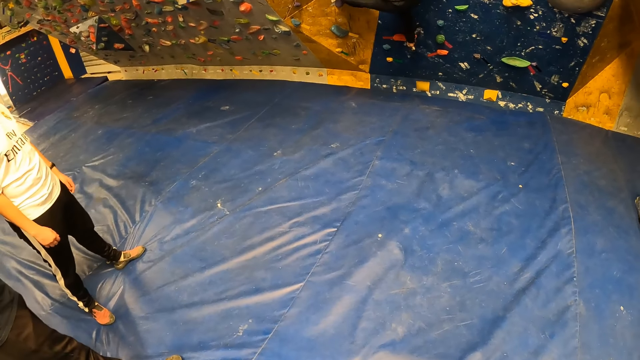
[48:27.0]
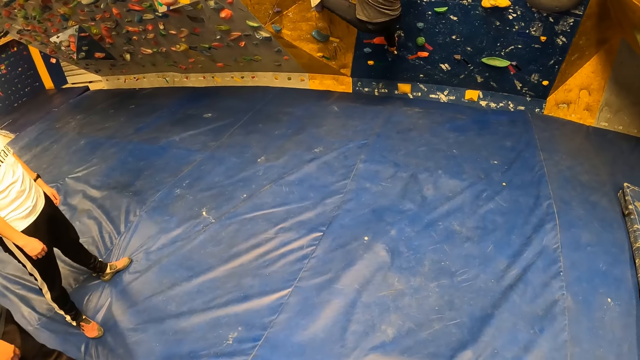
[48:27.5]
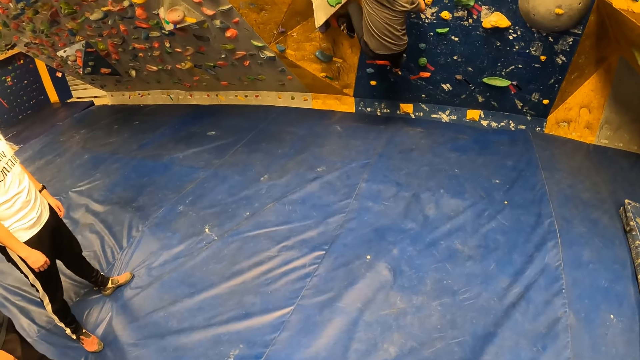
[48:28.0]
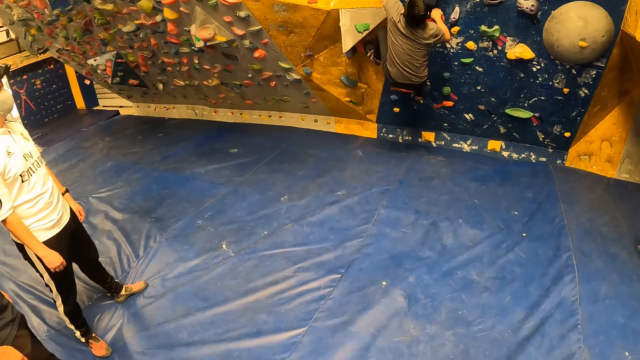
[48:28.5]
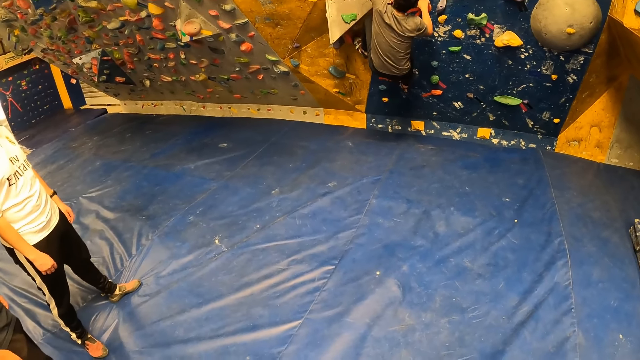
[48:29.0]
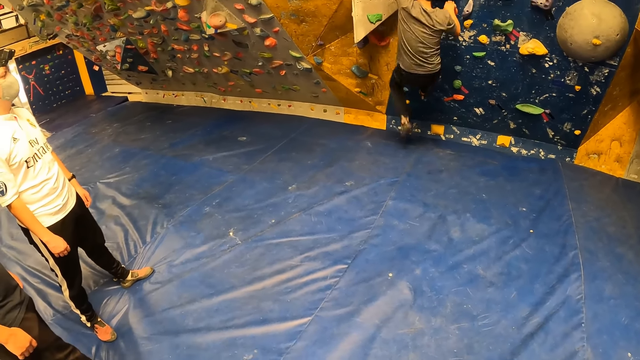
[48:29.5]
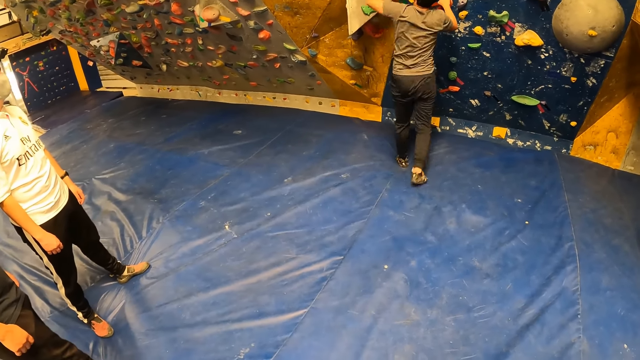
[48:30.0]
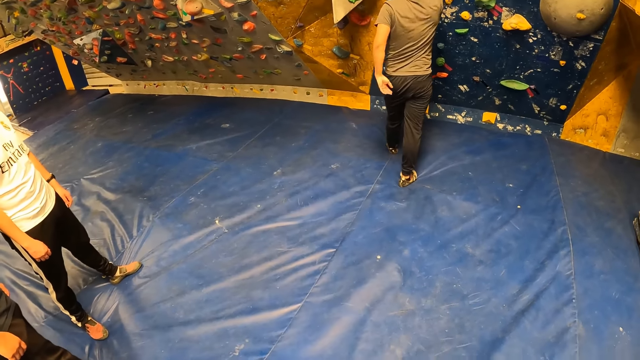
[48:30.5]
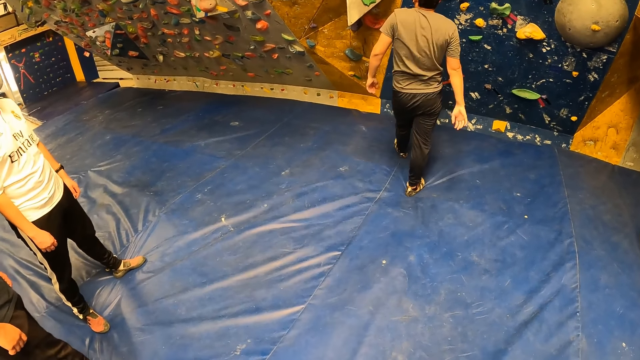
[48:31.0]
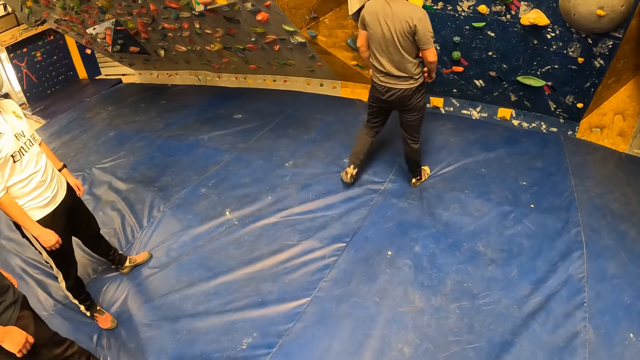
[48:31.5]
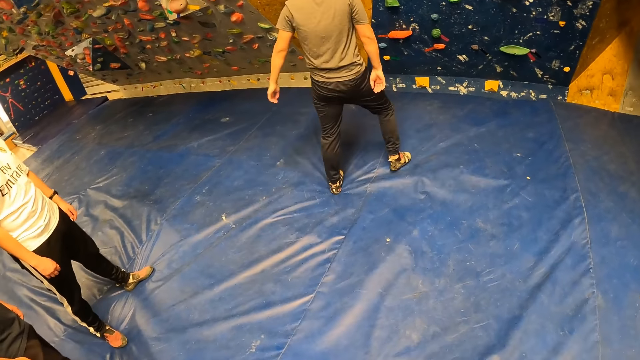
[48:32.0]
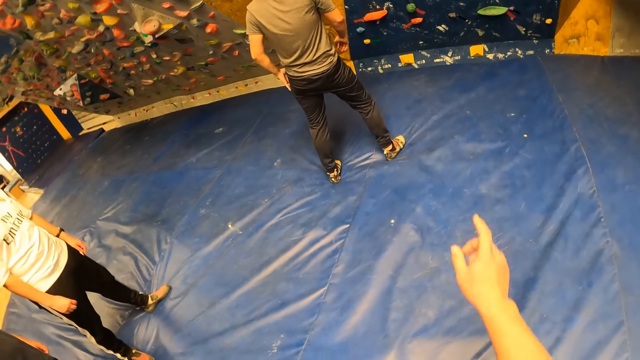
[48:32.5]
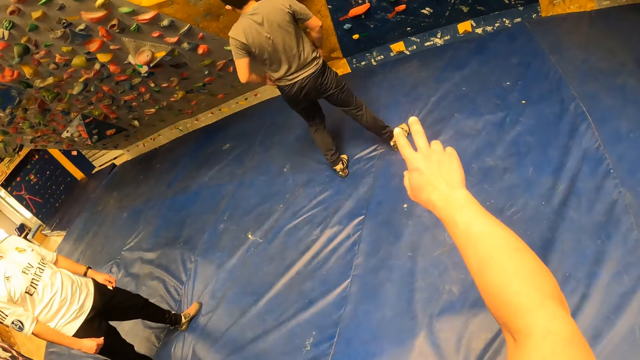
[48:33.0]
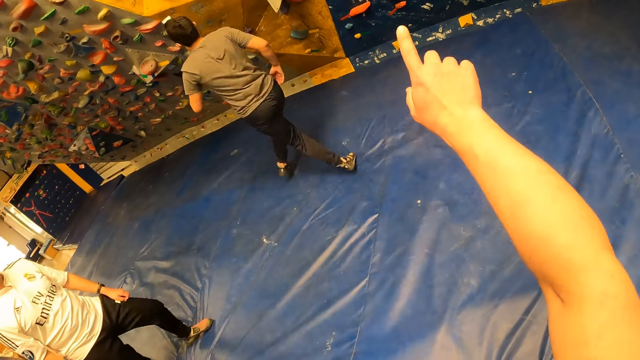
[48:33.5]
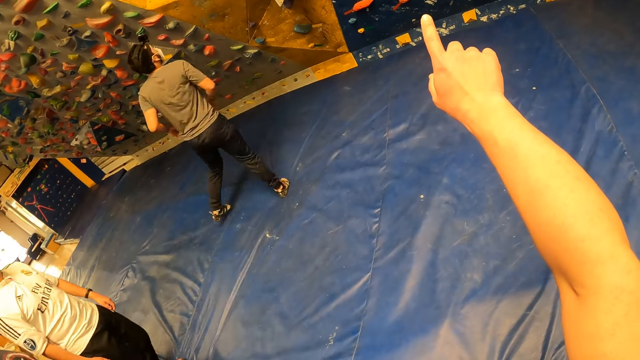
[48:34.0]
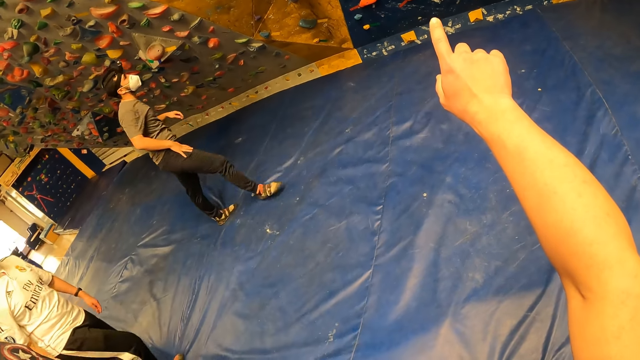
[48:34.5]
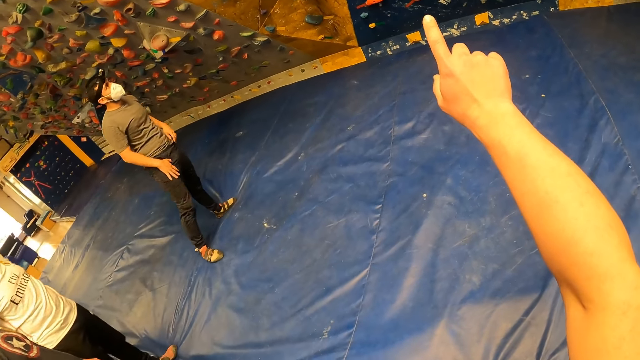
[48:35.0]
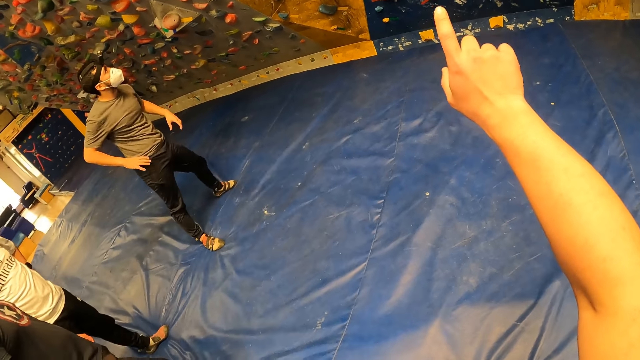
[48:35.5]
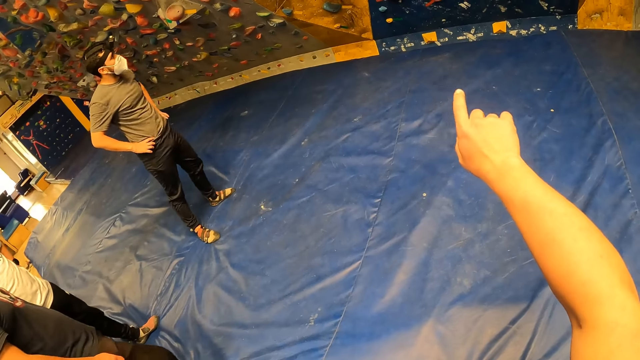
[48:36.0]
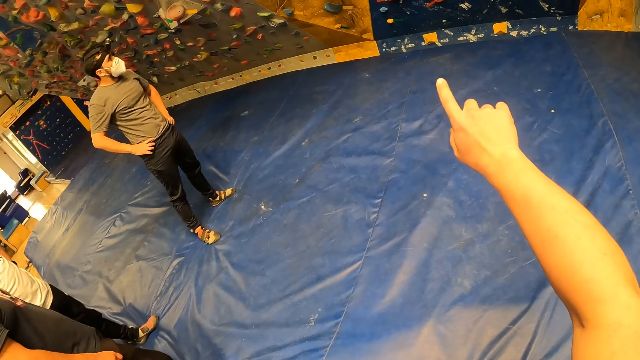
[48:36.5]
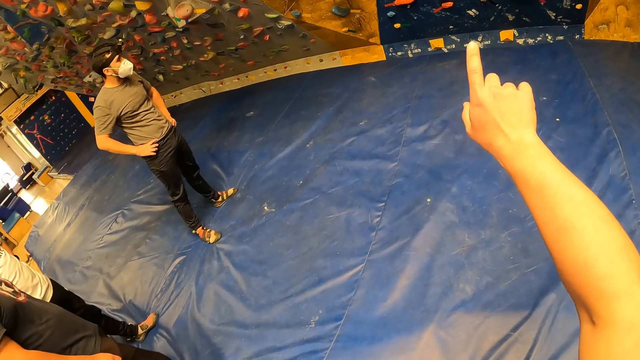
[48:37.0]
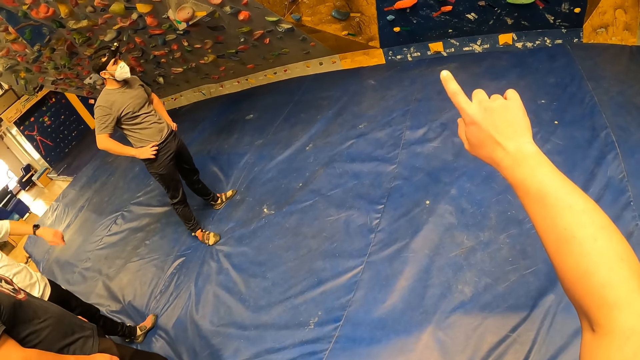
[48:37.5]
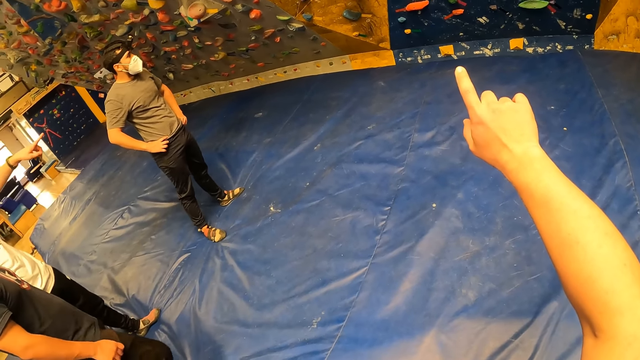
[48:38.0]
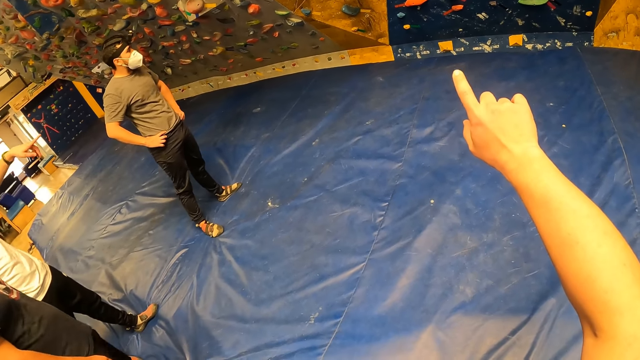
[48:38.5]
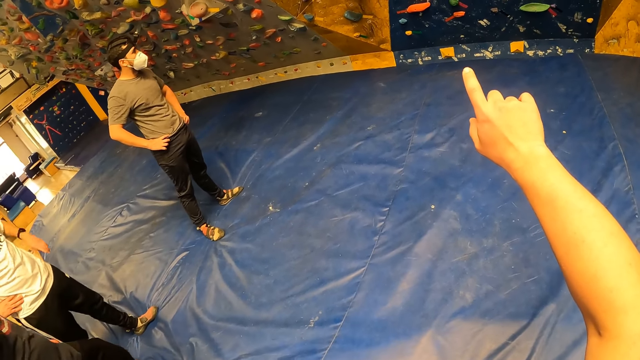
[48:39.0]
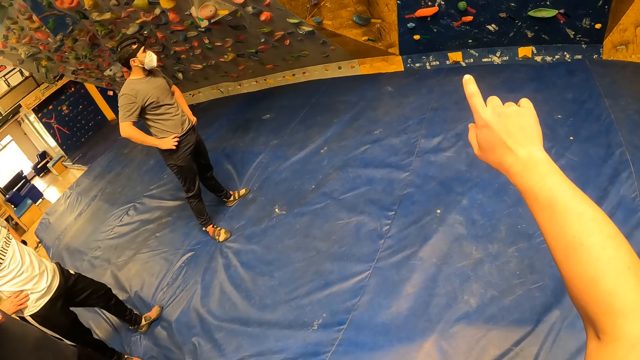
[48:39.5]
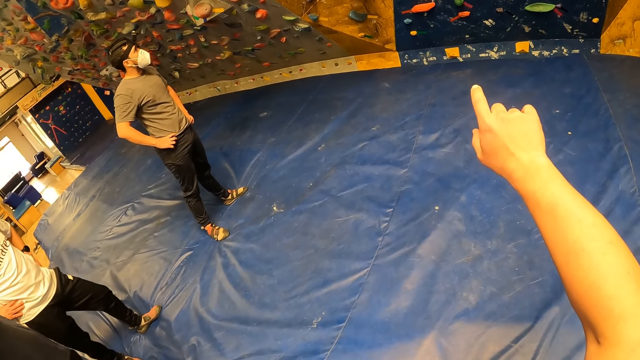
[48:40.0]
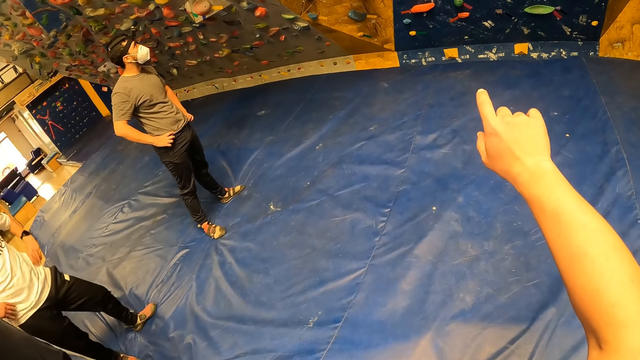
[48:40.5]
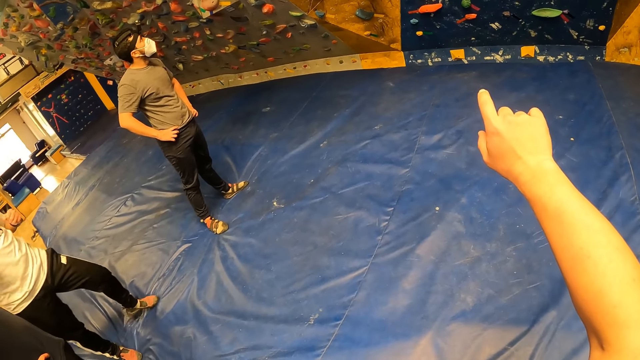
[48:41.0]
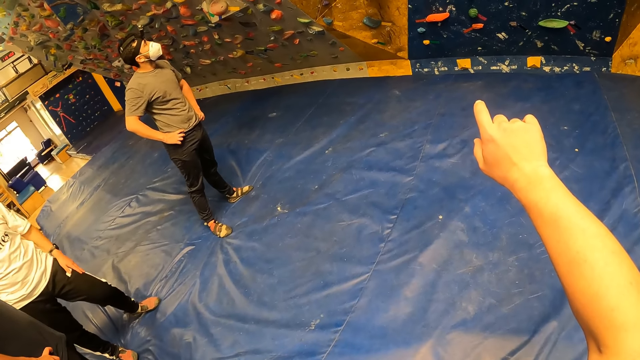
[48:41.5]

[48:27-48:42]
A man jumps down from the bouldering wall to the ground. The camera wearer points to the bouldering wall with his right hand. Another man points to the bouldering wall with his left hand.

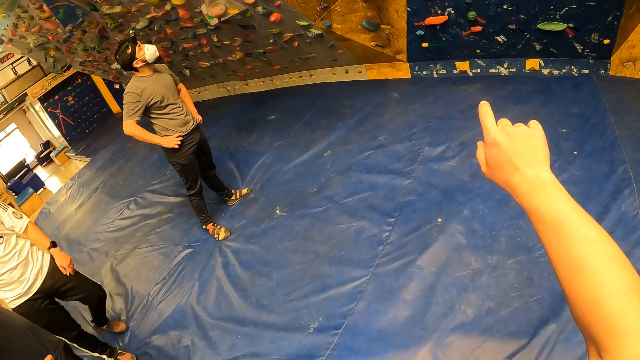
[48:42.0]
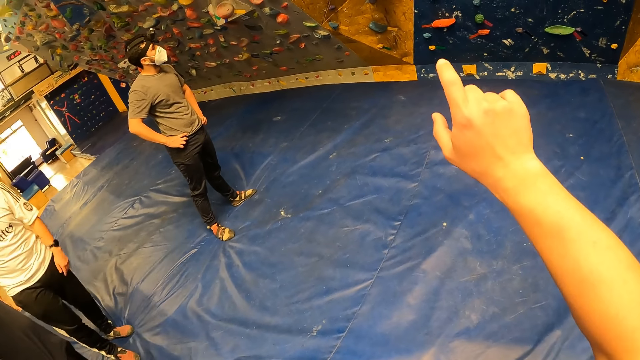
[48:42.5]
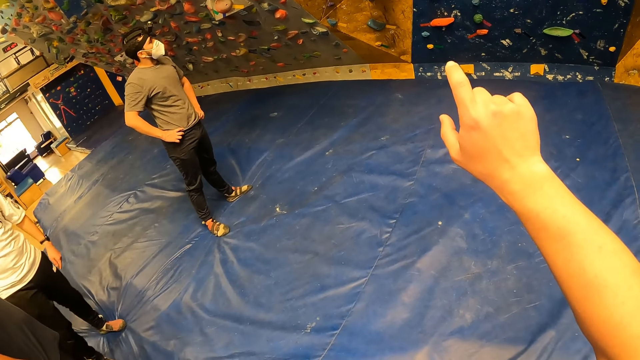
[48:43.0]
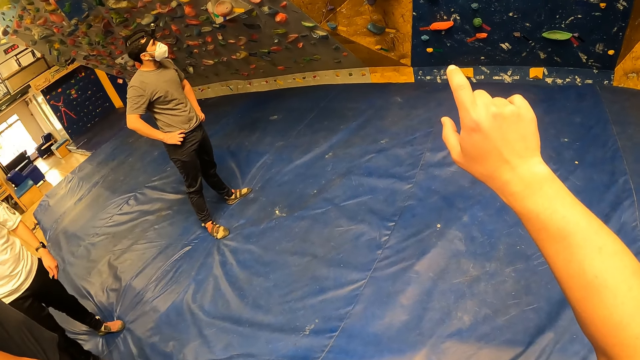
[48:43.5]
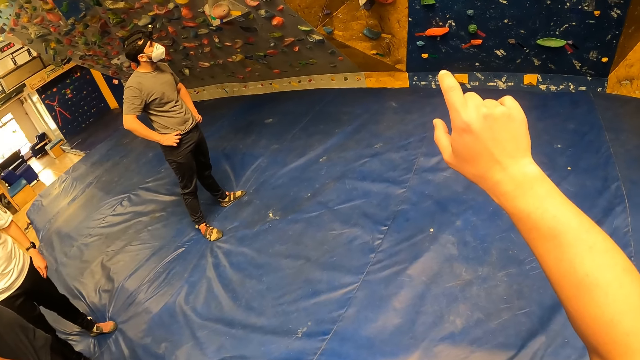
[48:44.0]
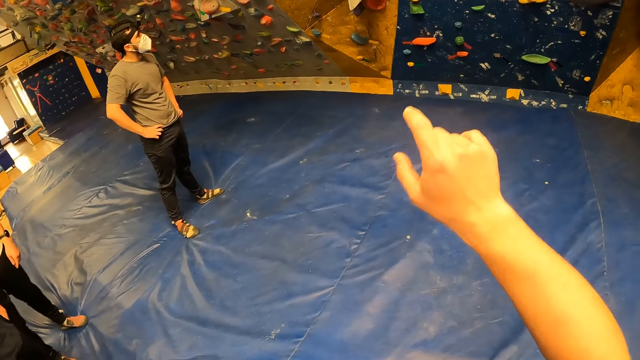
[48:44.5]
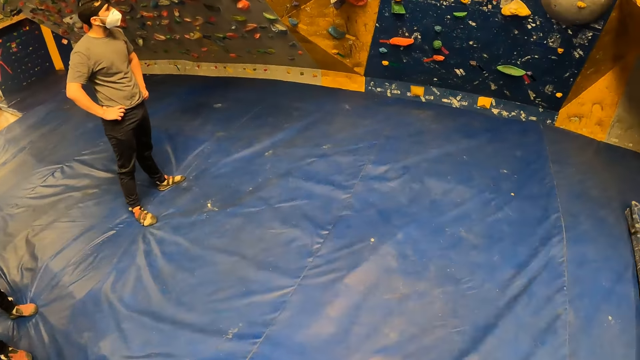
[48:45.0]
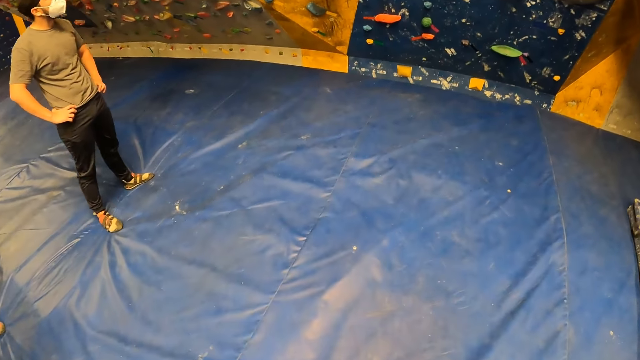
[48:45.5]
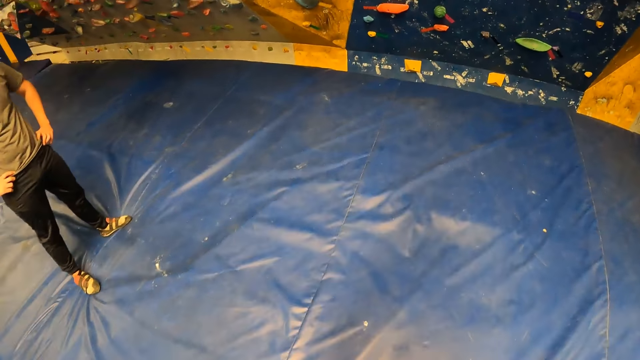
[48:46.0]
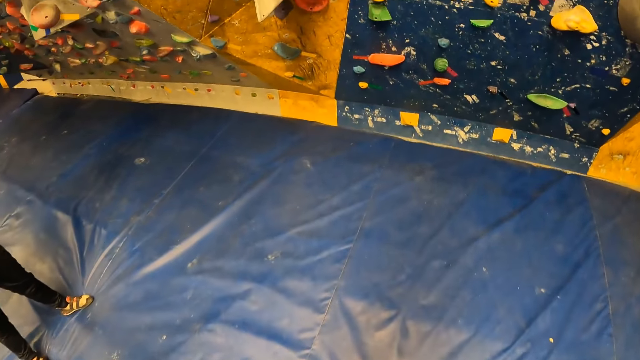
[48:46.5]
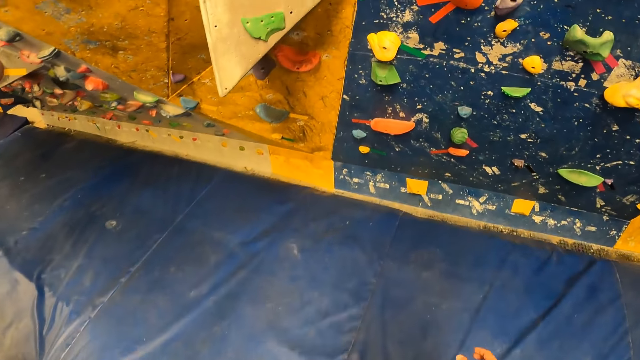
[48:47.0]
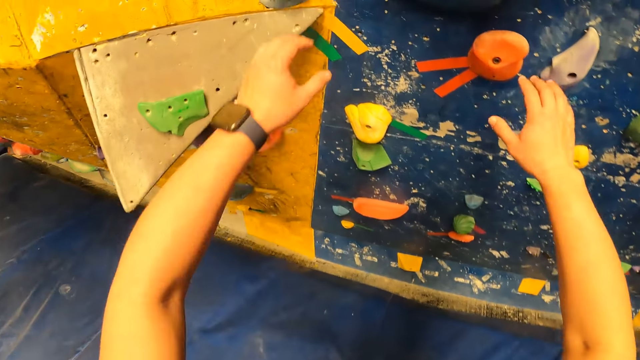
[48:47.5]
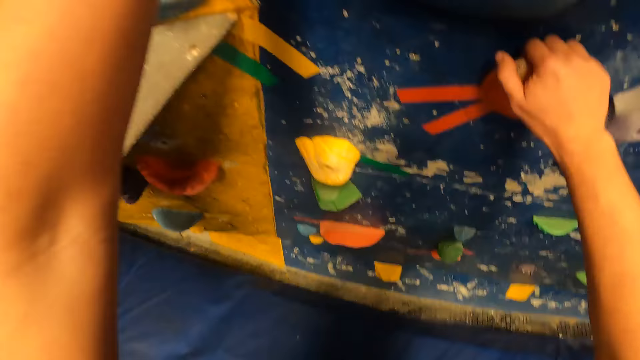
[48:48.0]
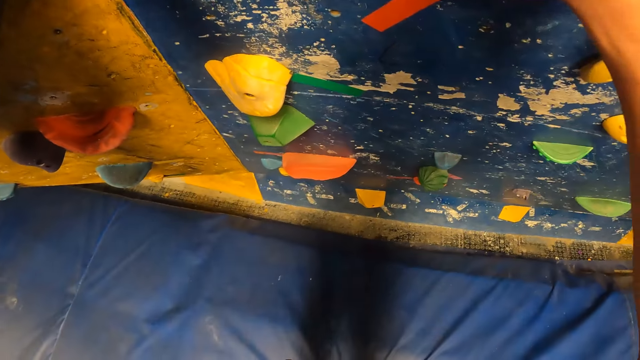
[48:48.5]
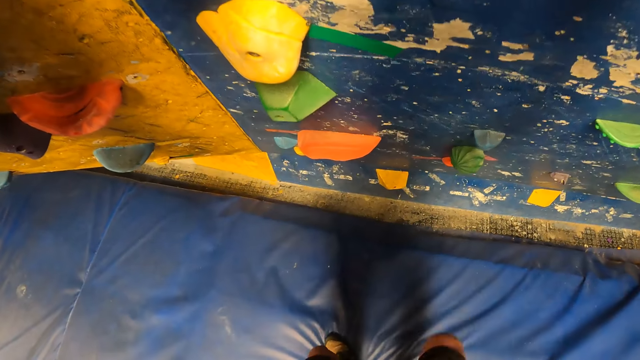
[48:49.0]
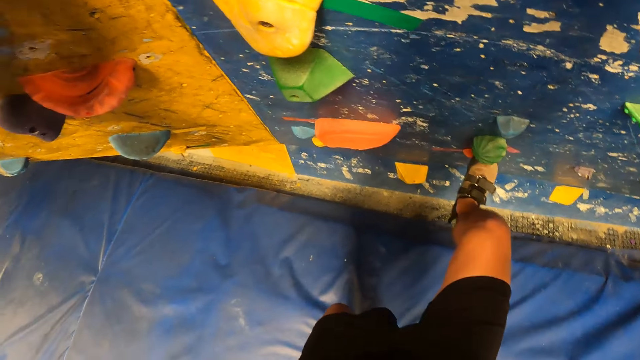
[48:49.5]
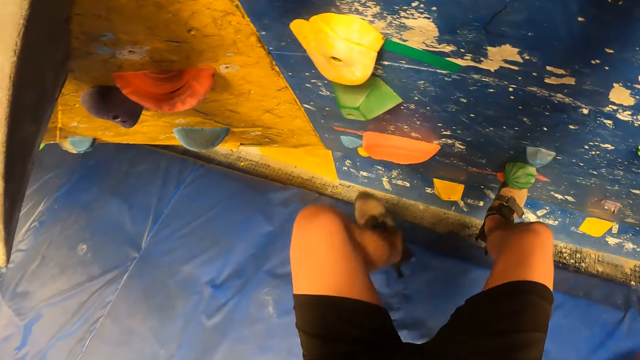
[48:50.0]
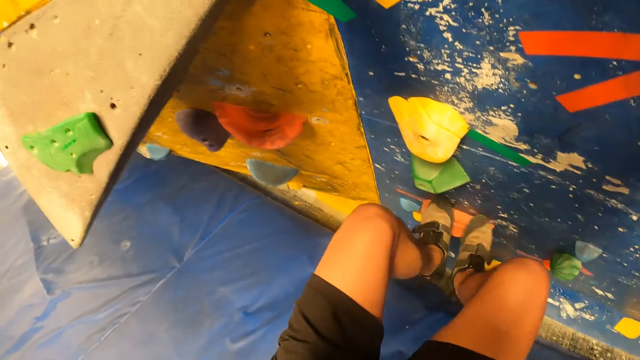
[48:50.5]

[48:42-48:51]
The camera wearer lowers her hand. She looks around and walks around. She climbs a bouldering wall. She touches the wall.
